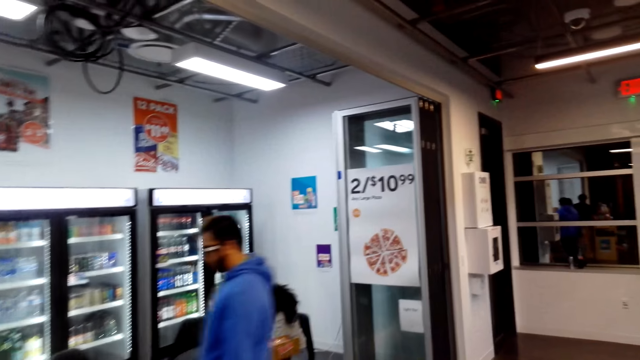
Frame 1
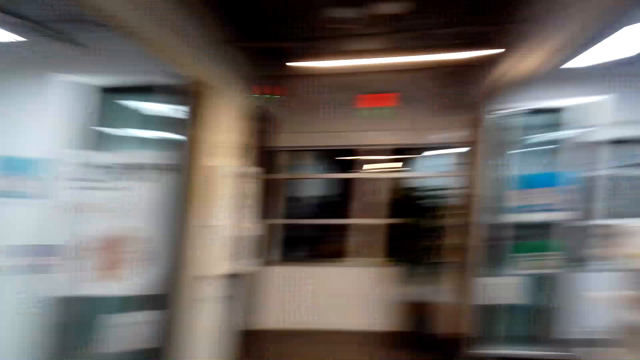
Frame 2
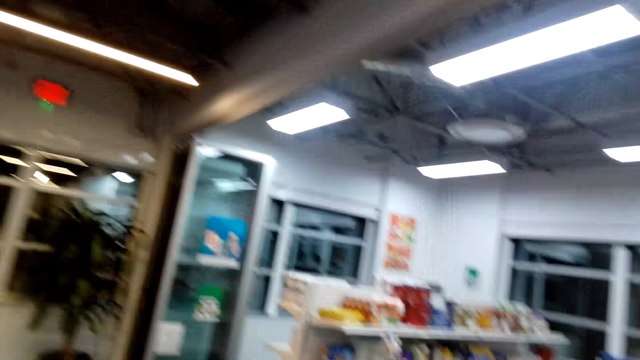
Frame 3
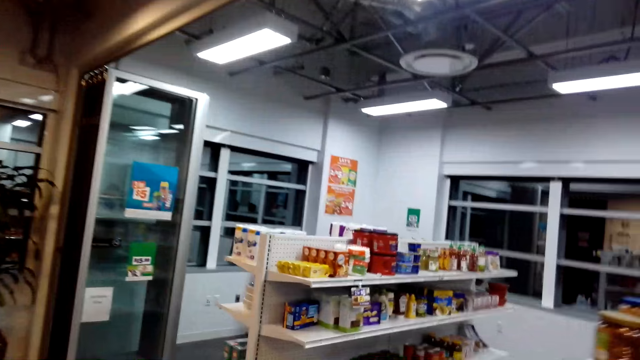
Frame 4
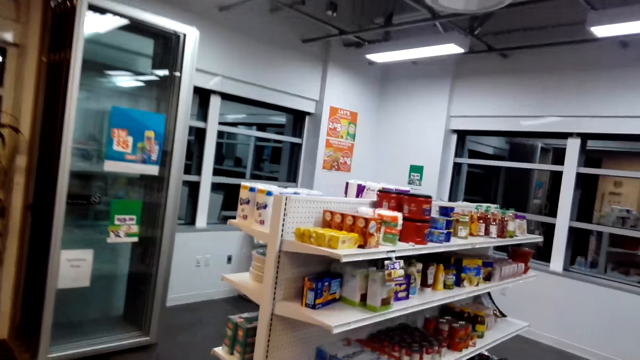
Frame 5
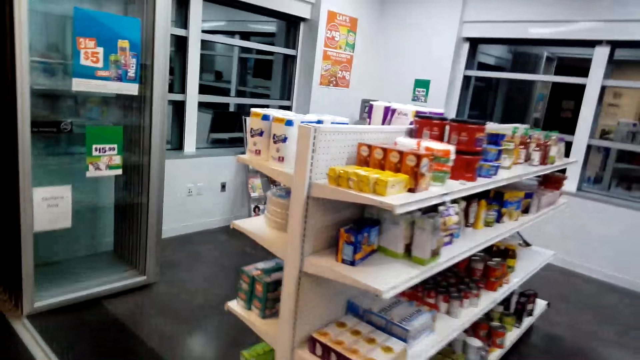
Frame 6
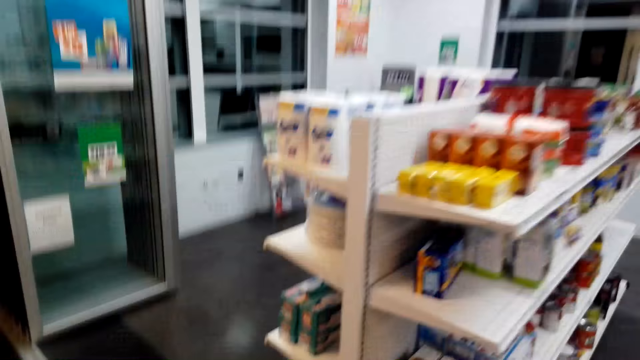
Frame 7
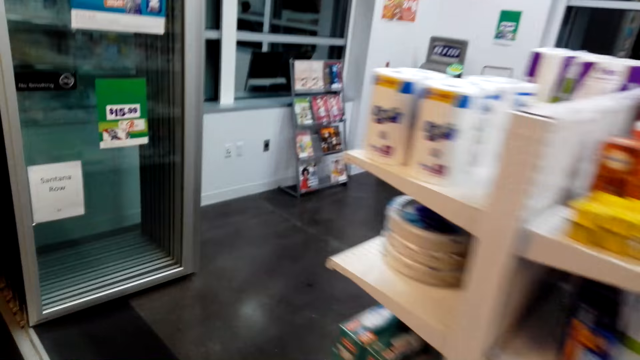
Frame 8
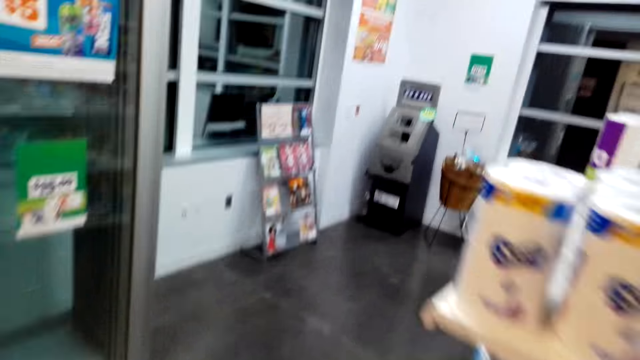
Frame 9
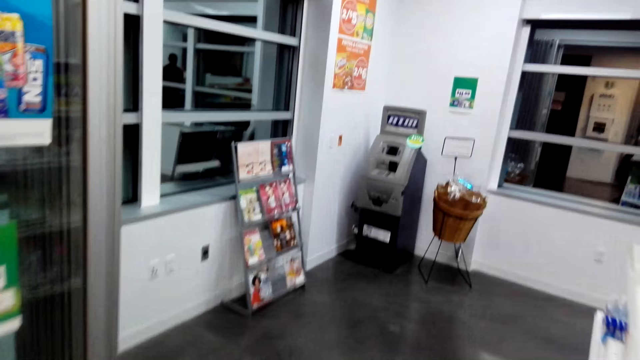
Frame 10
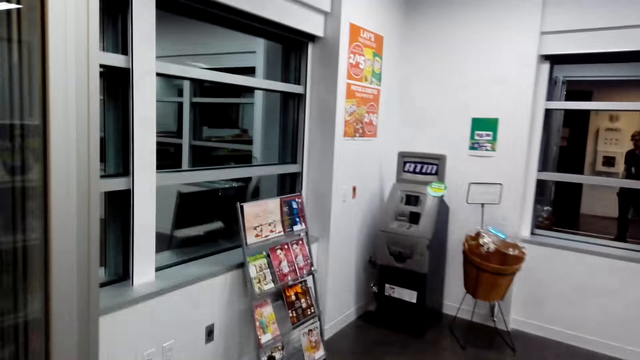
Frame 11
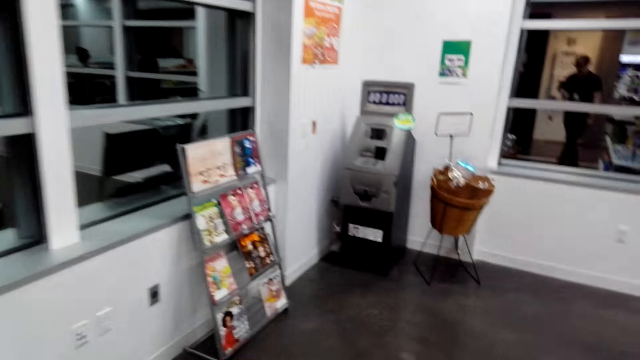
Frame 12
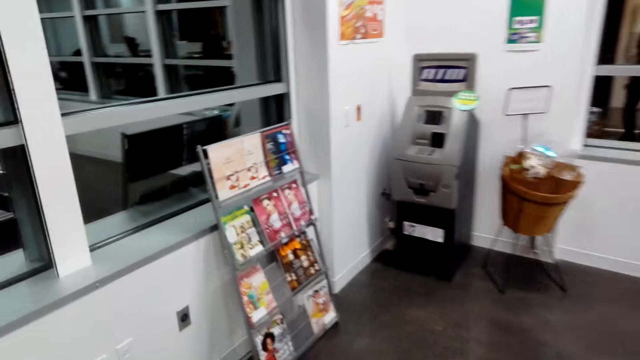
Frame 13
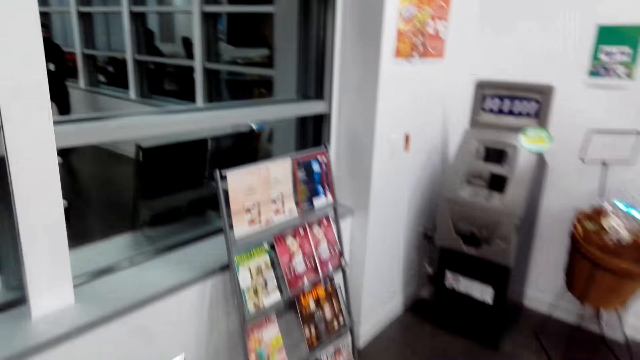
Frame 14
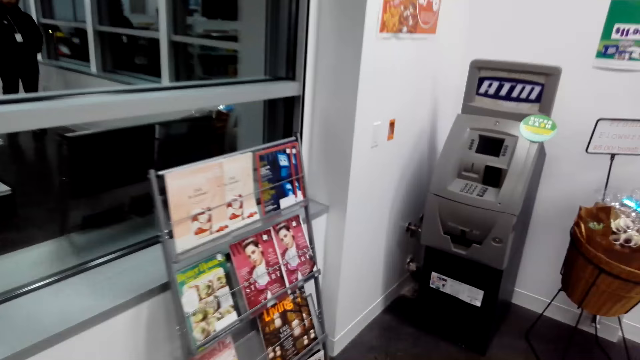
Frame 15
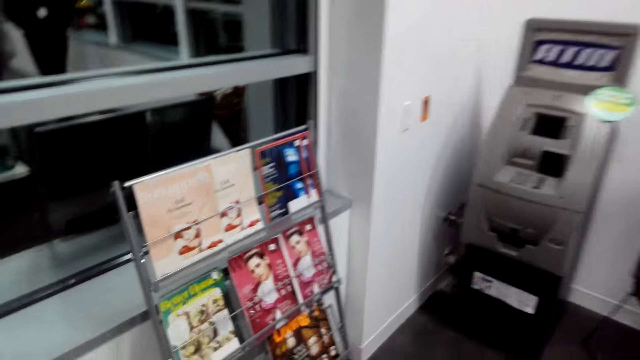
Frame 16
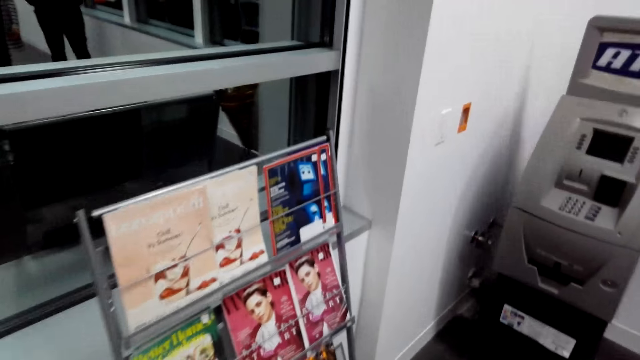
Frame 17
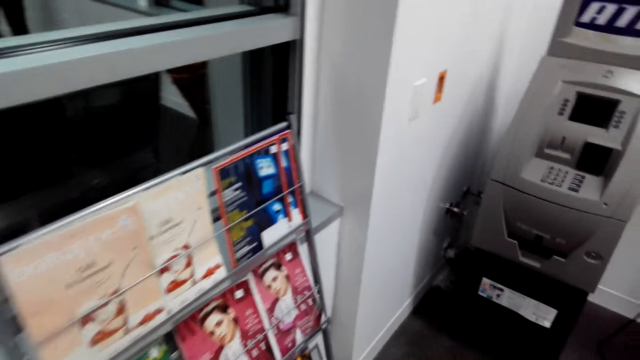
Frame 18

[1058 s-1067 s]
The camera wearer walks around.

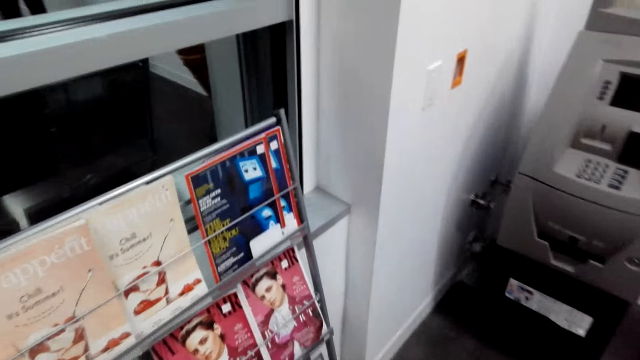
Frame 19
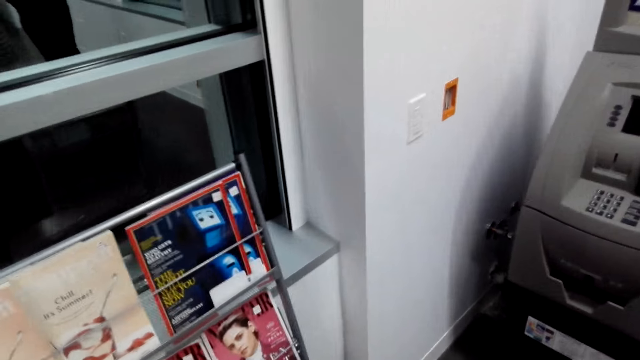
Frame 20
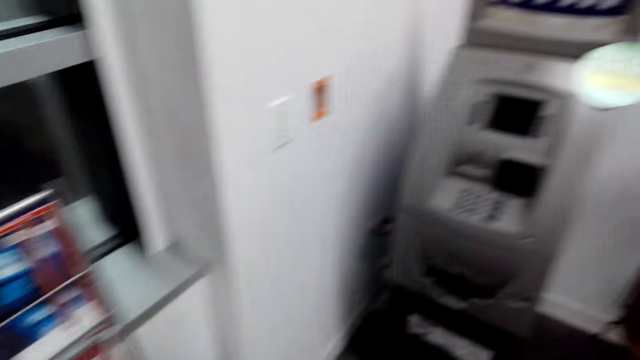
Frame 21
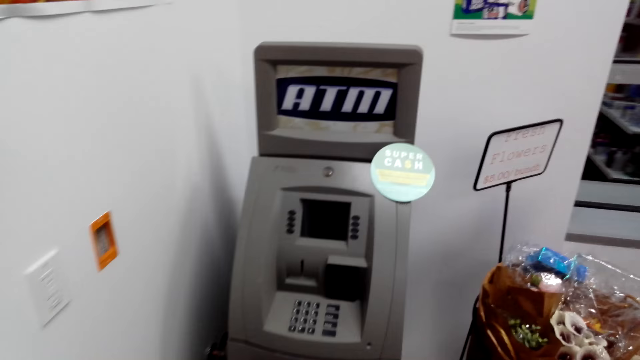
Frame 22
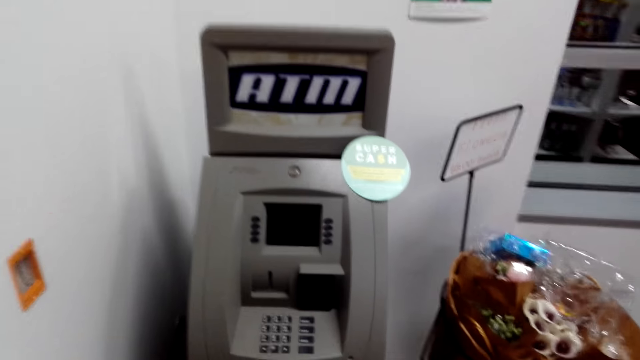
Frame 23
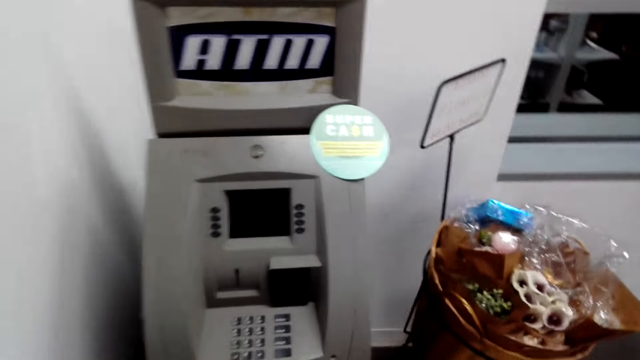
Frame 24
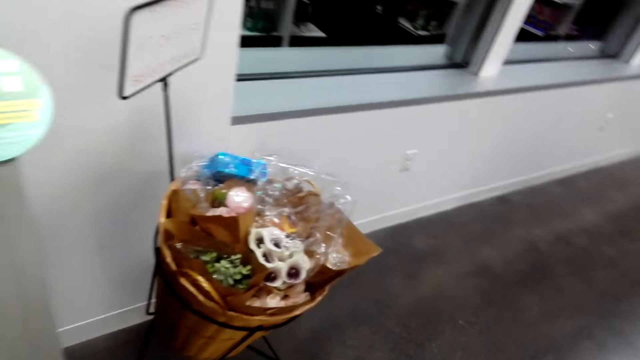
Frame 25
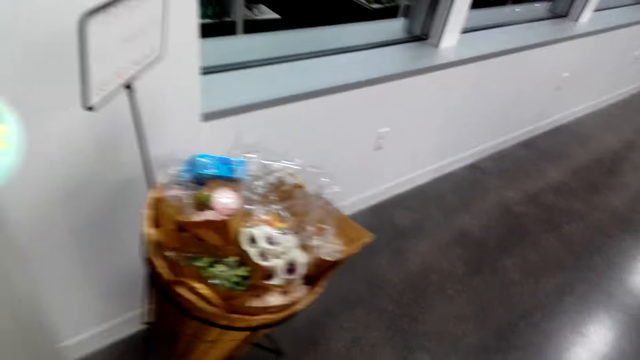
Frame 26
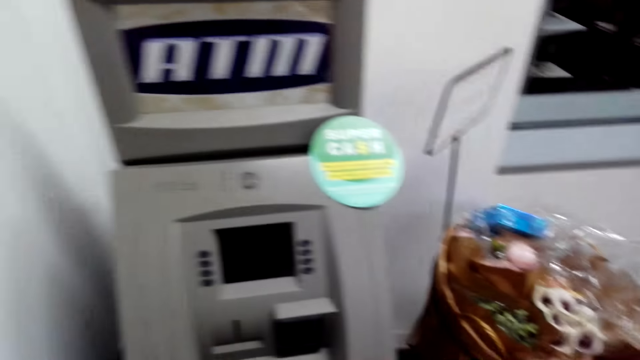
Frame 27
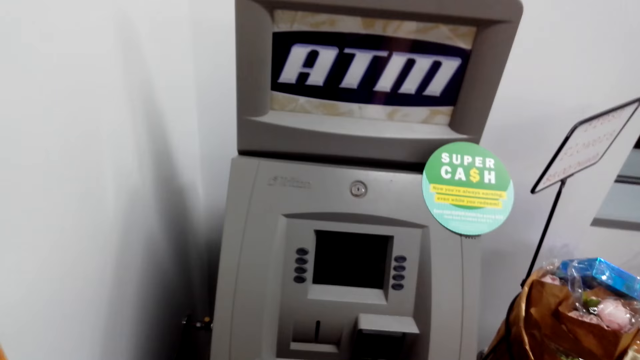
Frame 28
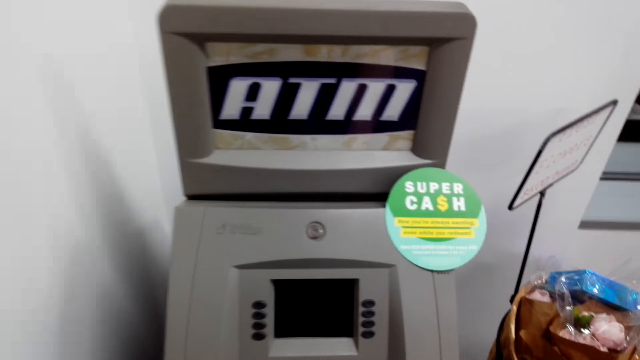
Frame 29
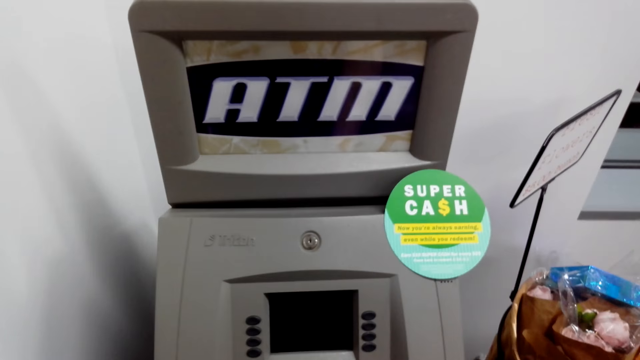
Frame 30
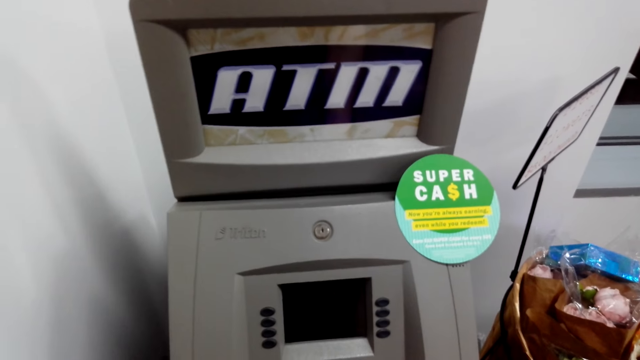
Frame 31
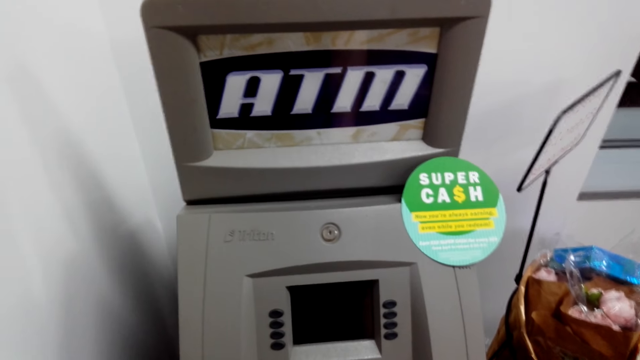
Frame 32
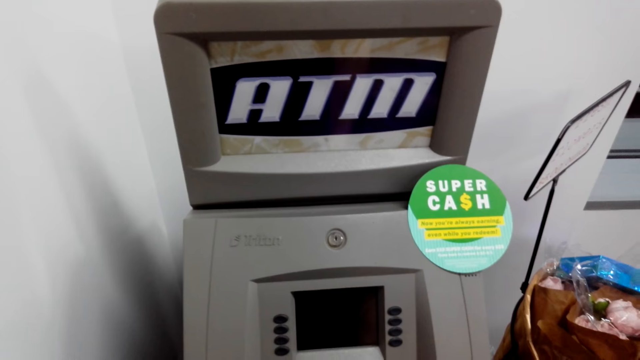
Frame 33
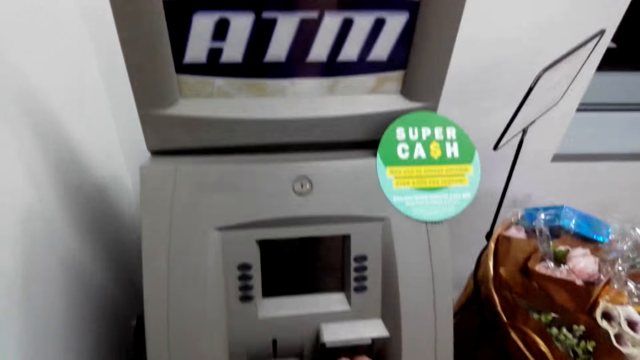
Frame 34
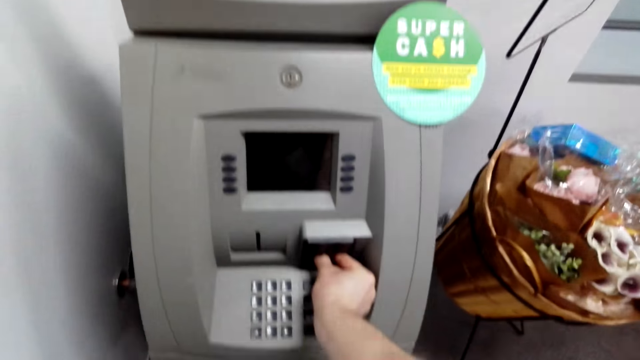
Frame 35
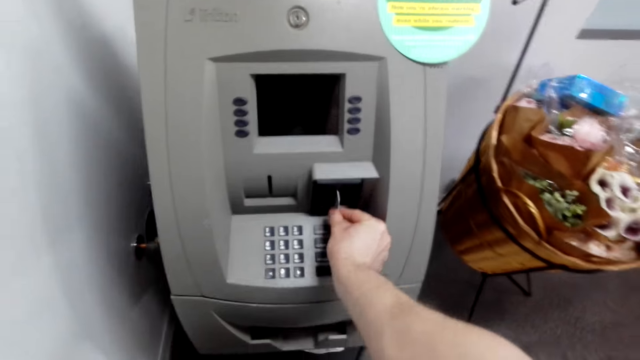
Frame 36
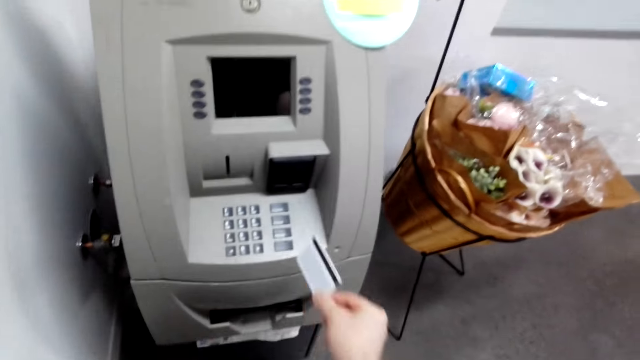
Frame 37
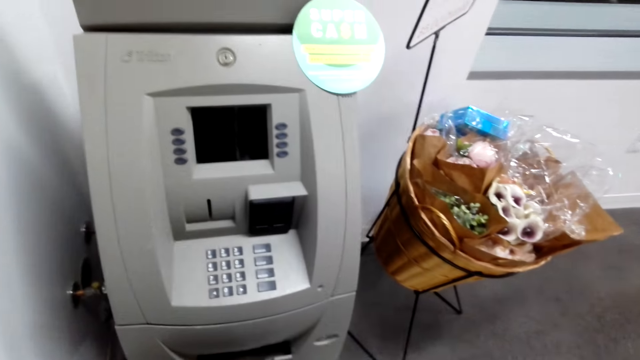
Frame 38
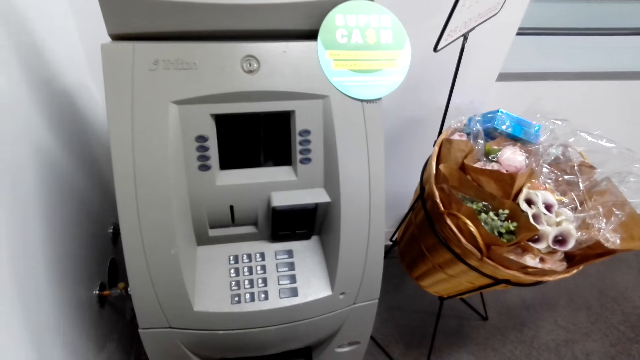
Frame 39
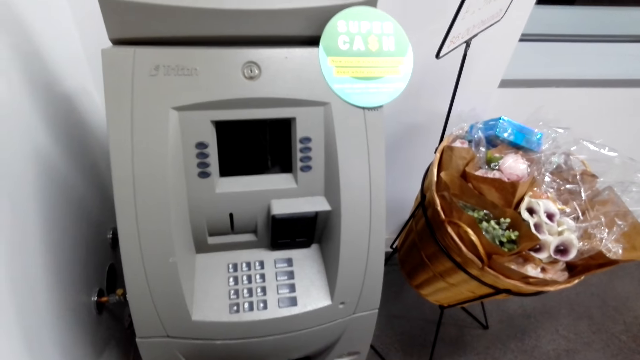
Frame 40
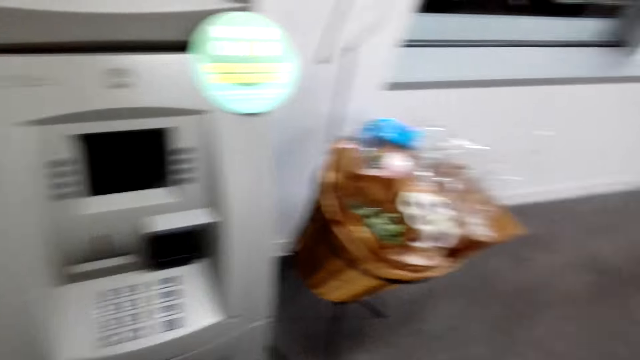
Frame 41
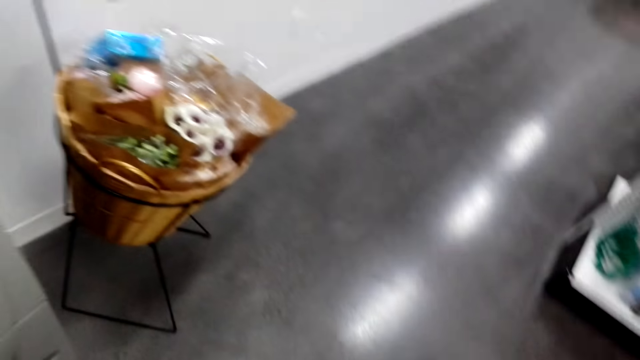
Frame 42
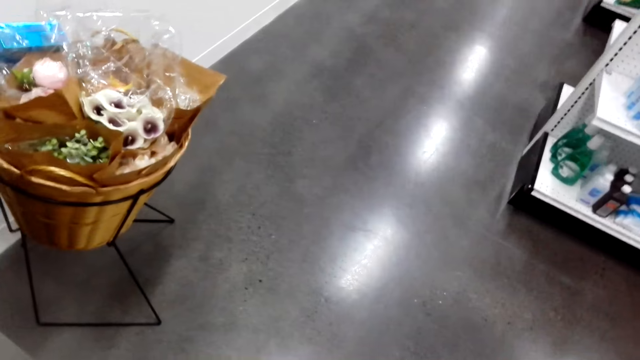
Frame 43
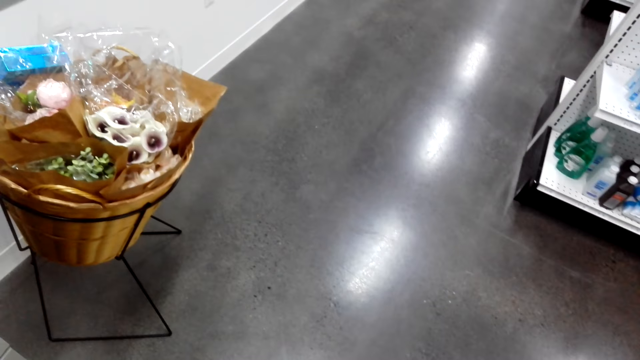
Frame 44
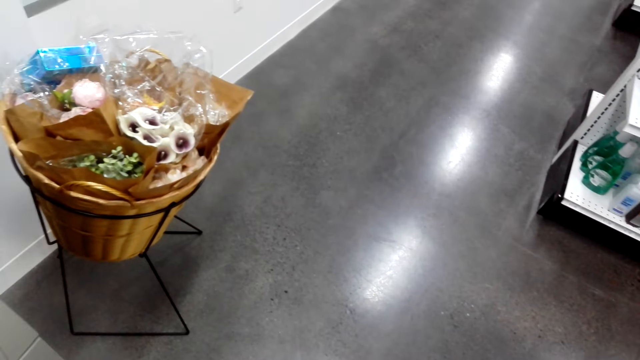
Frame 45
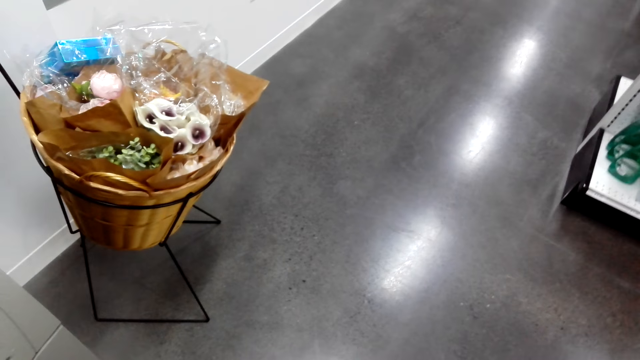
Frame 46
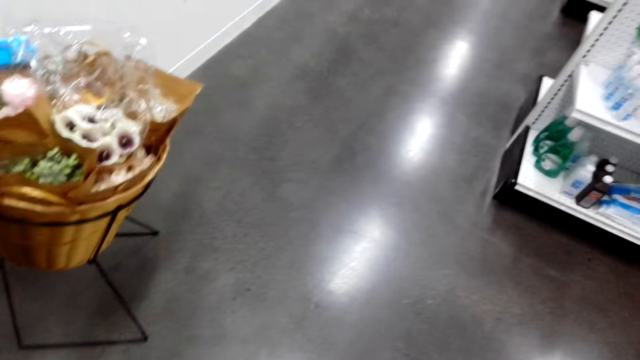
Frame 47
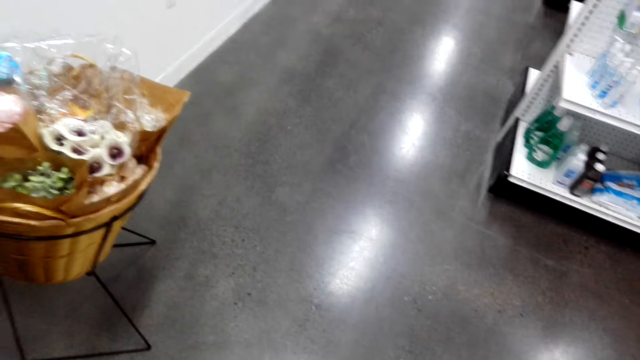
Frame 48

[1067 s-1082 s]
The camera wearer checks the books. They look around the shop. They insert a card in an ATM machine. They withdraw money from the ATM. They pick up the card from the ATM machine. They look around the shop.
